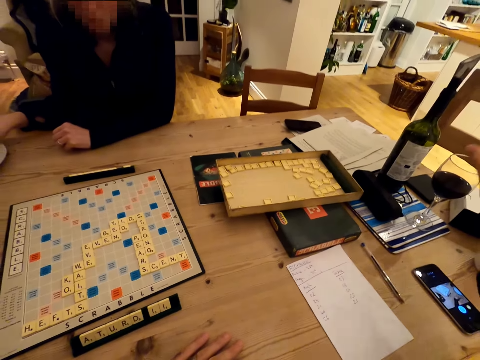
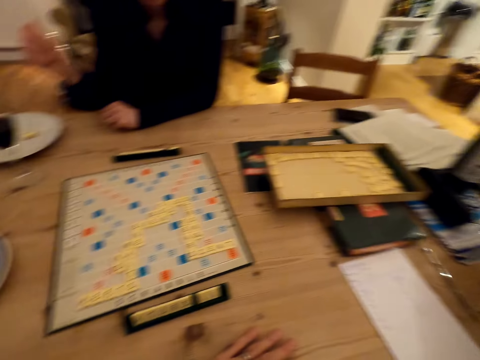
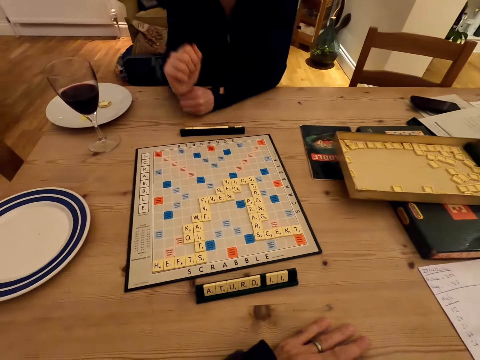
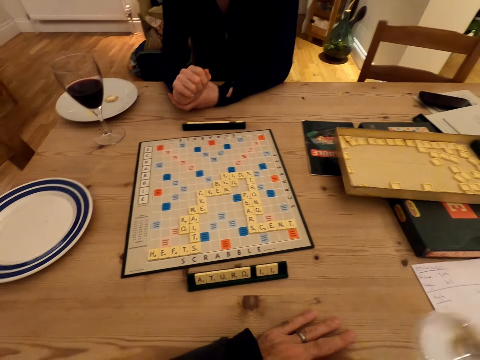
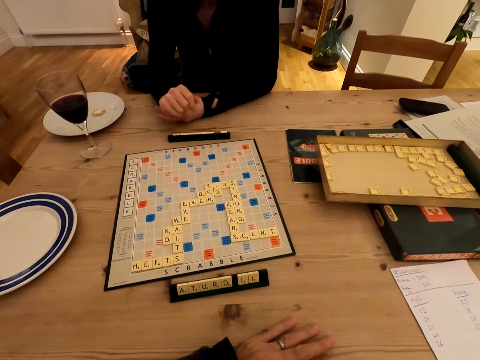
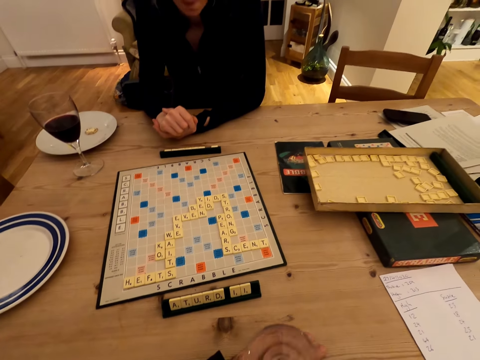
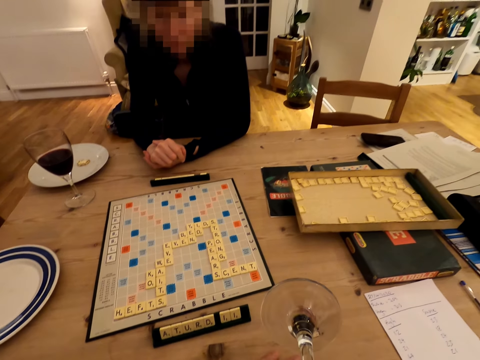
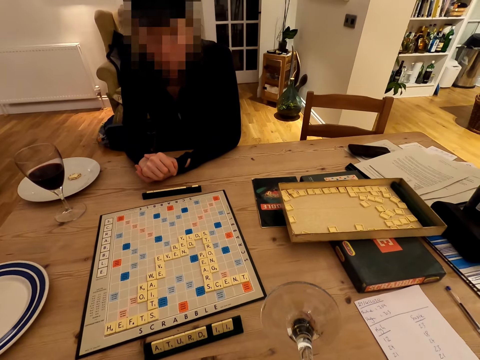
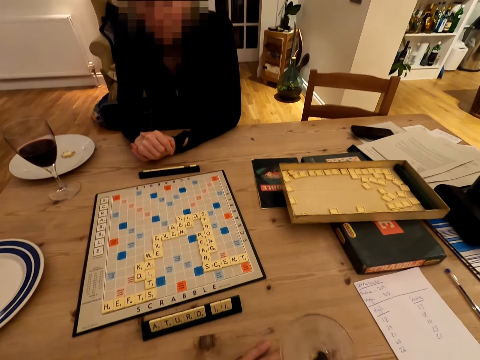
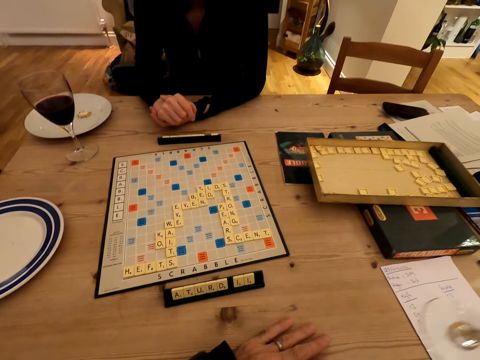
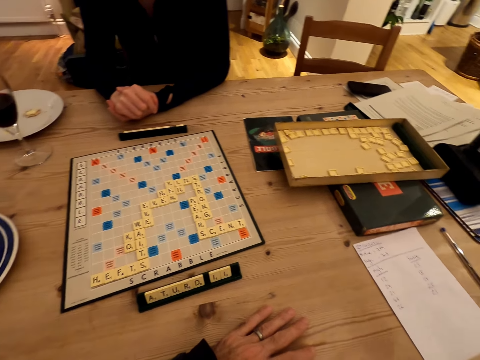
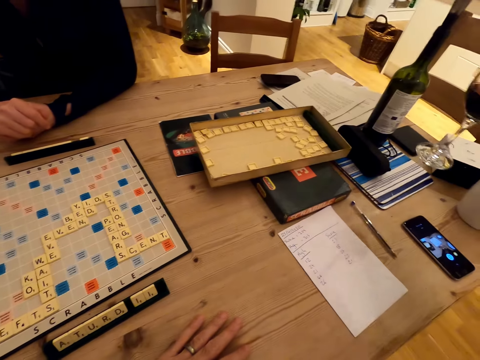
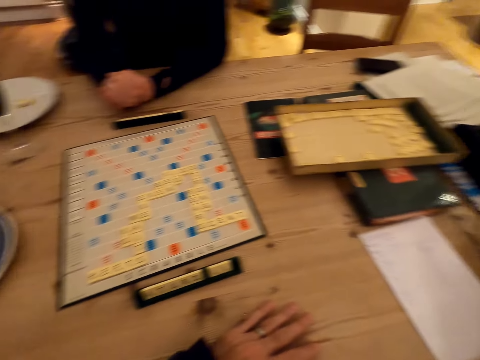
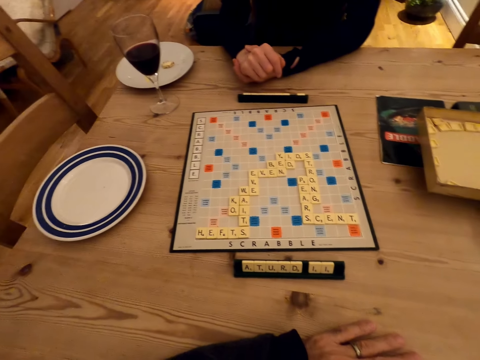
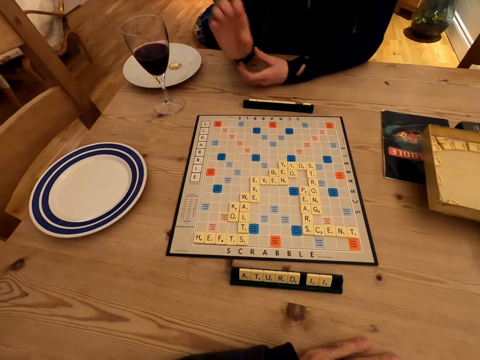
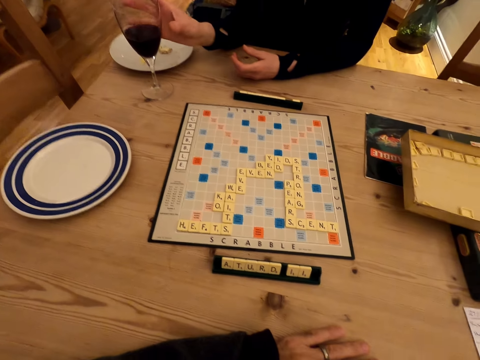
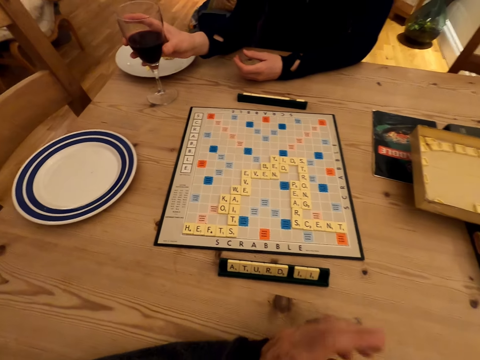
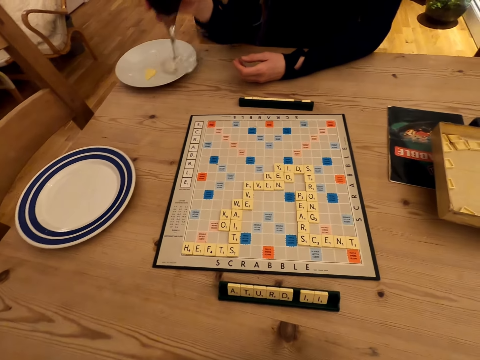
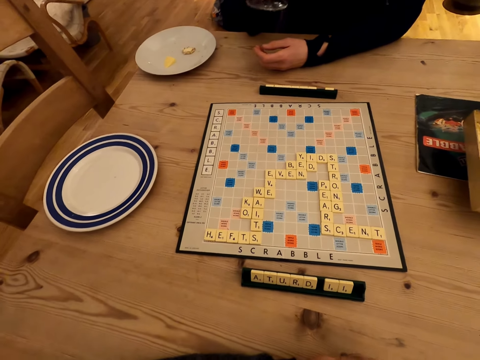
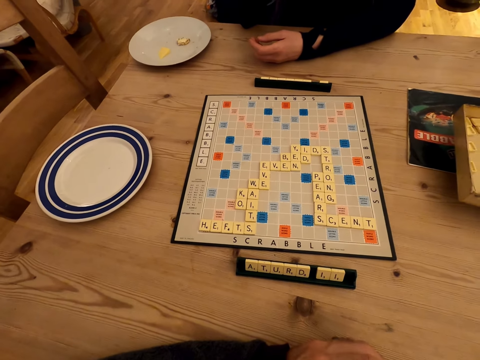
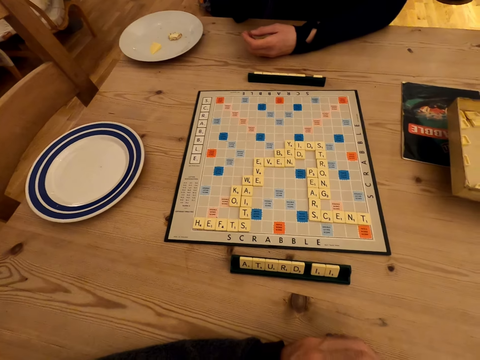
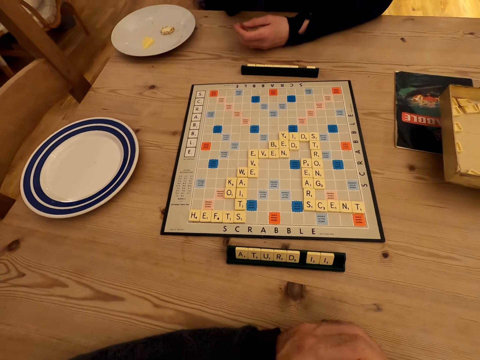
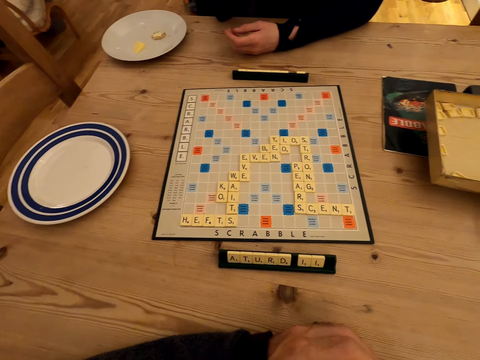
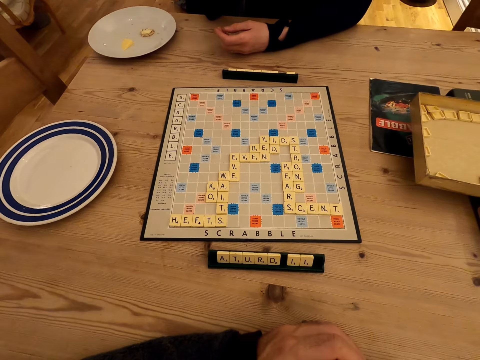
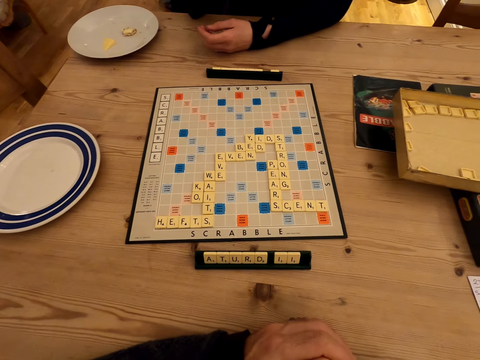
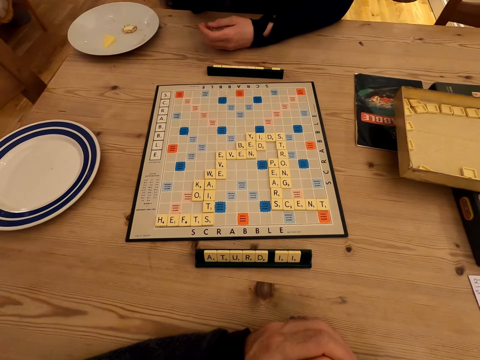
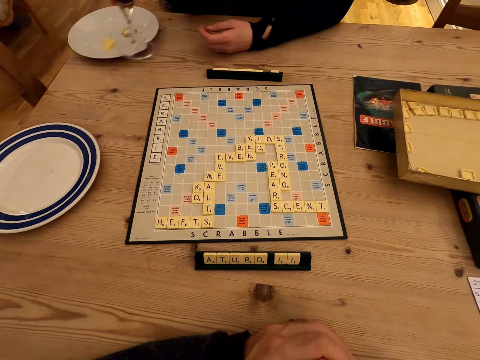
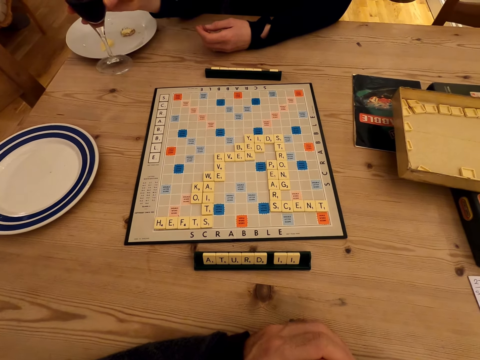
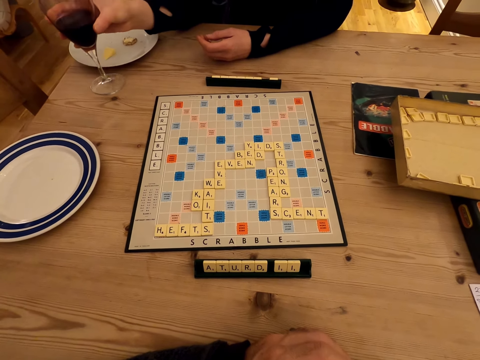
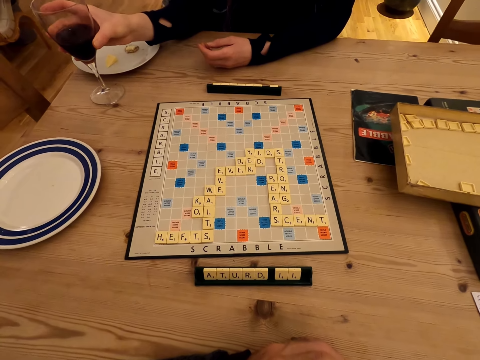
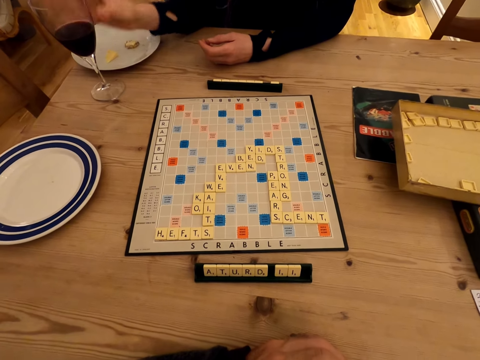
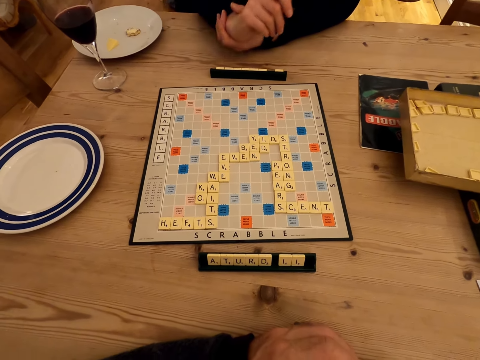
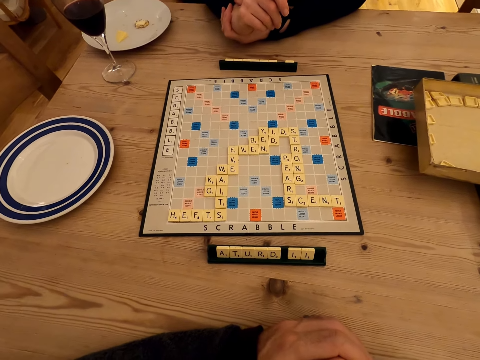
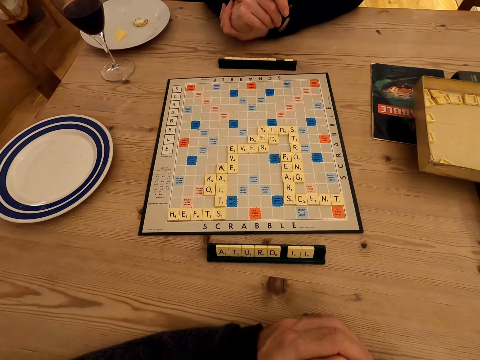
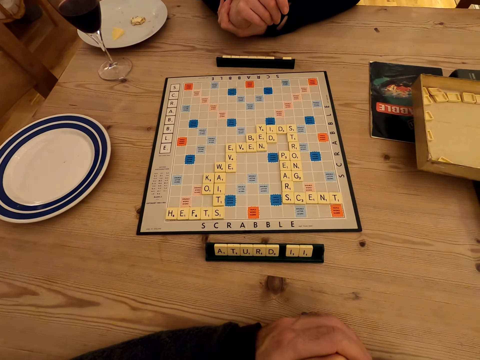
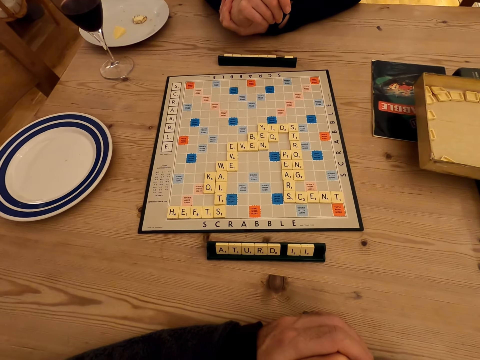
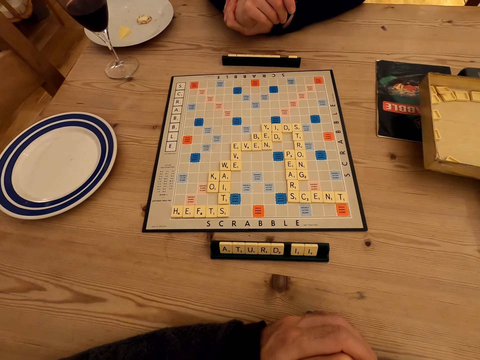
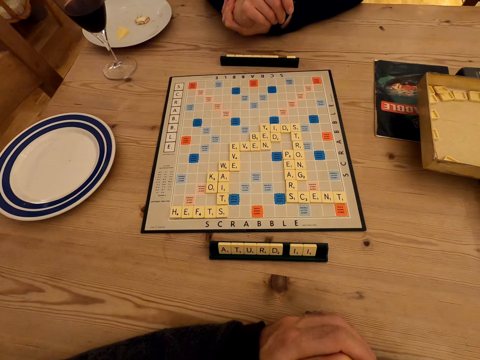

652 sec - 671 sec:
The camera wearer takes a glass. They guzzle the glass with the juice. They put the glass on the table. A person takes a glass of juice. The camera wearer looks at the scrabble board game. The person puts the glass on the table.

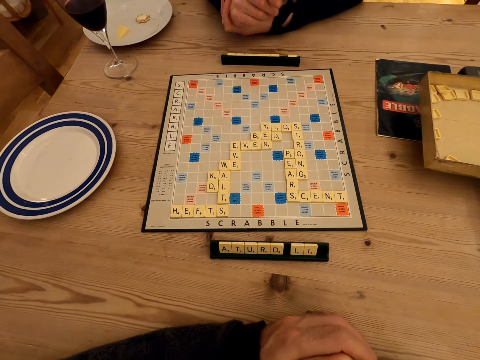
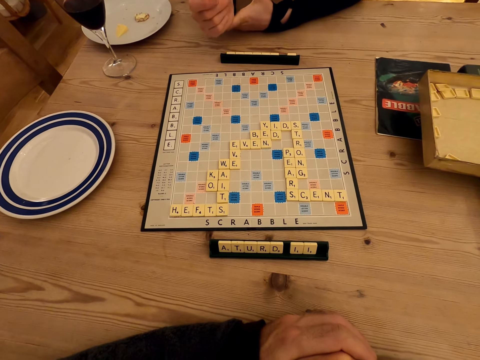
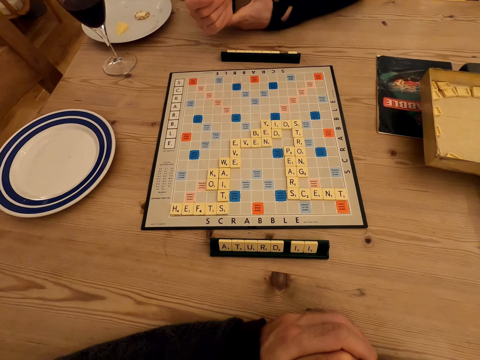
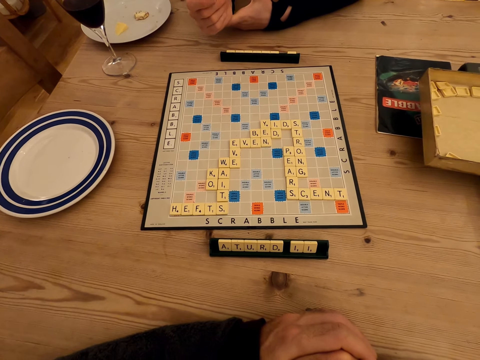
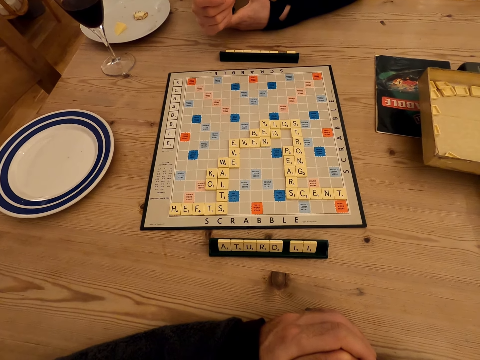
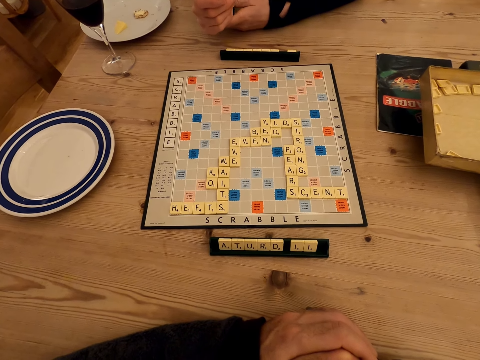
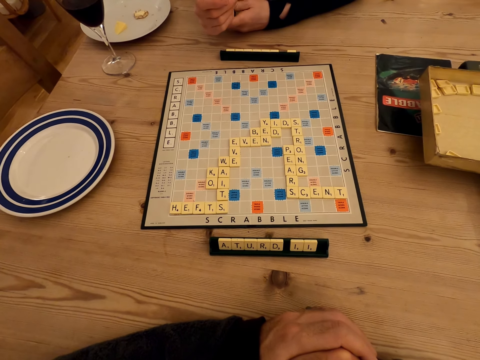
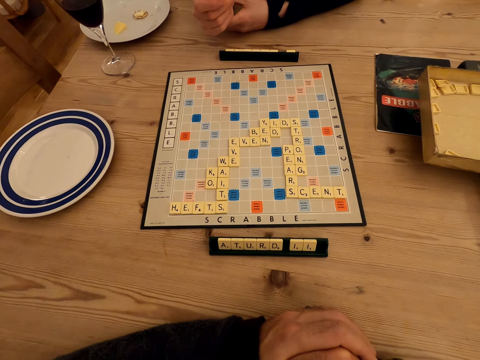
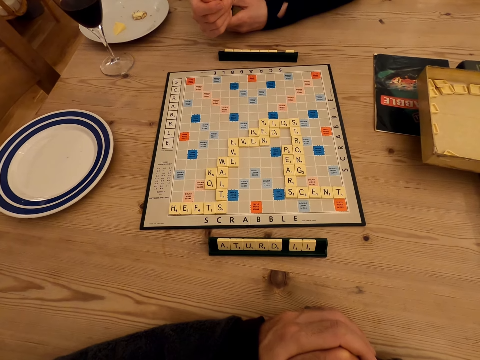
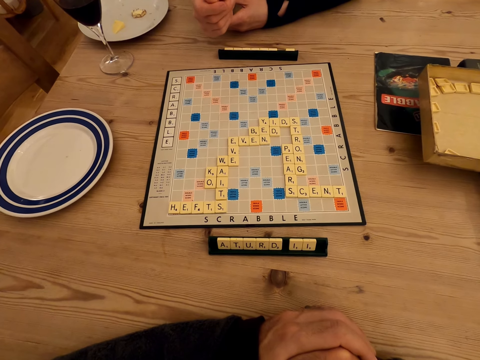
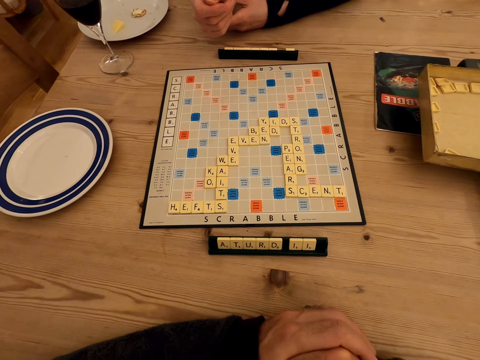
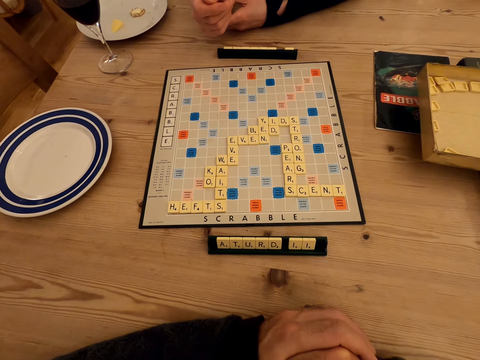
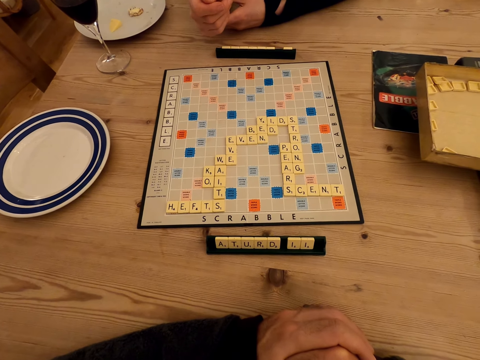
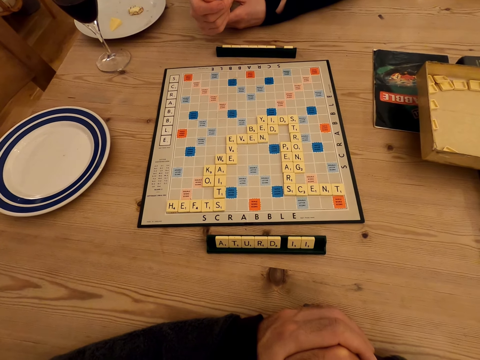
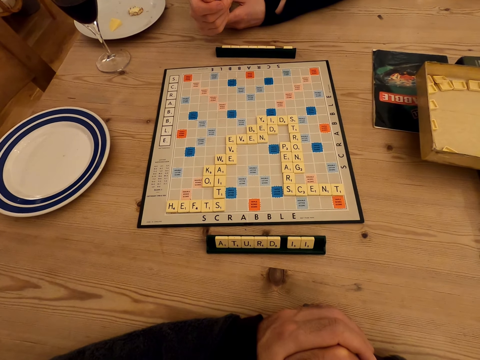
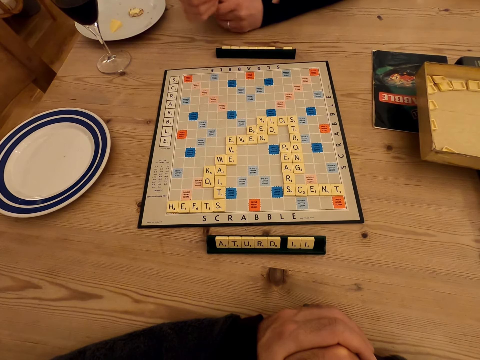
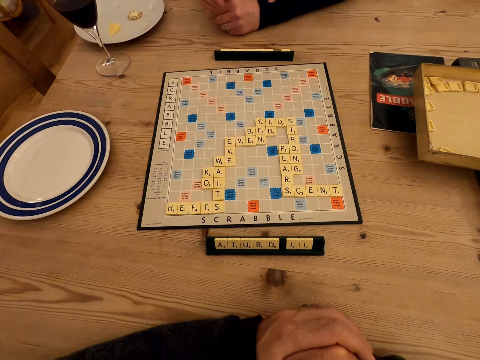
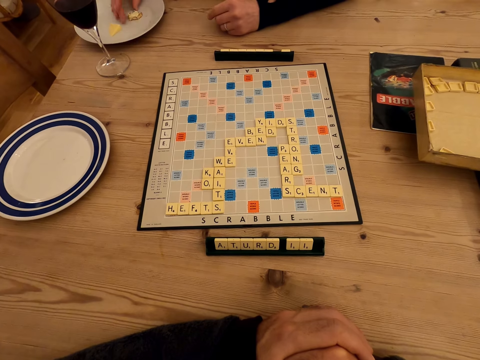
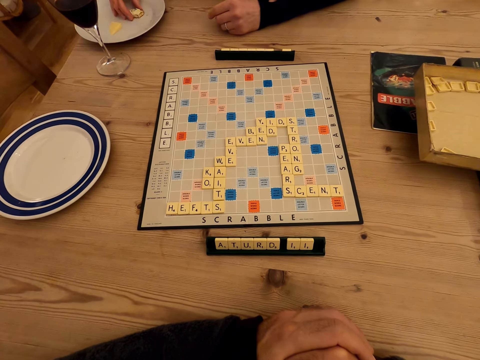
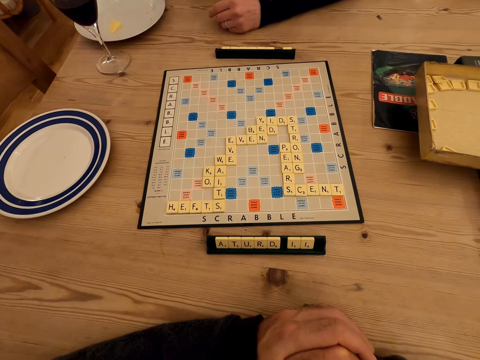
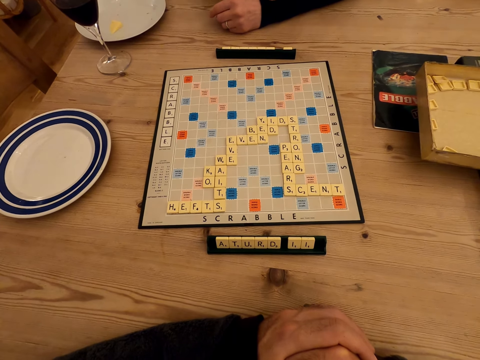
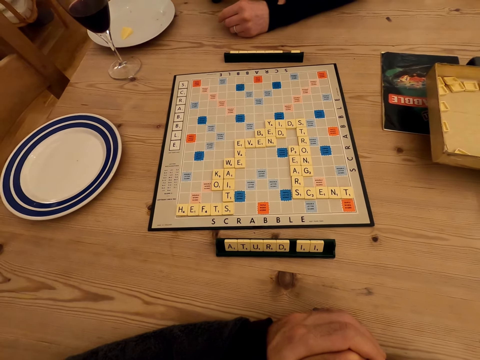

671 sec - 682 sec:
A person eats the snack.
